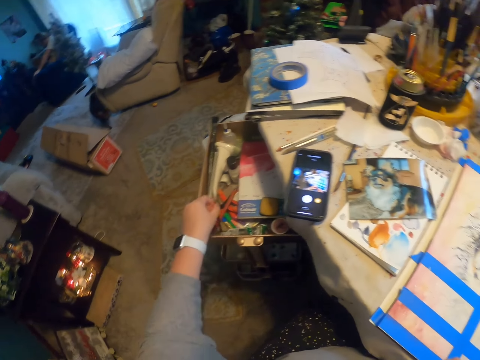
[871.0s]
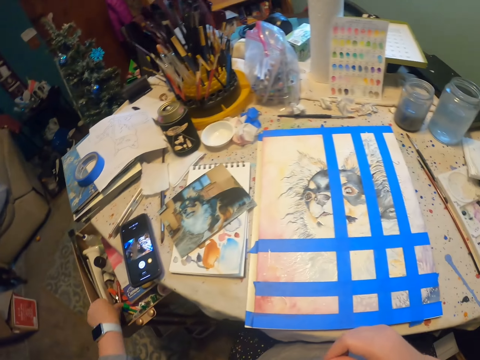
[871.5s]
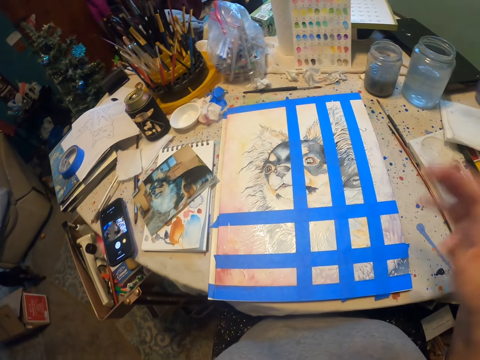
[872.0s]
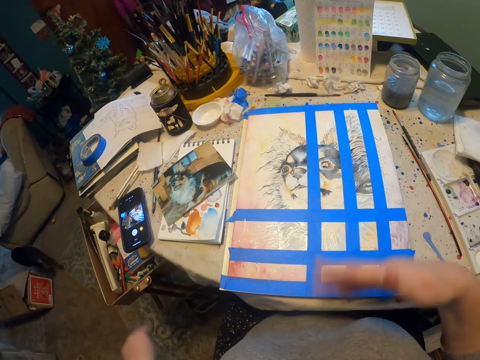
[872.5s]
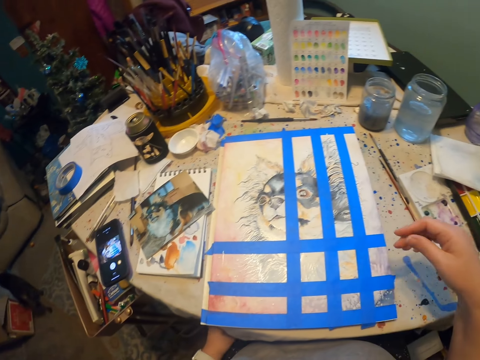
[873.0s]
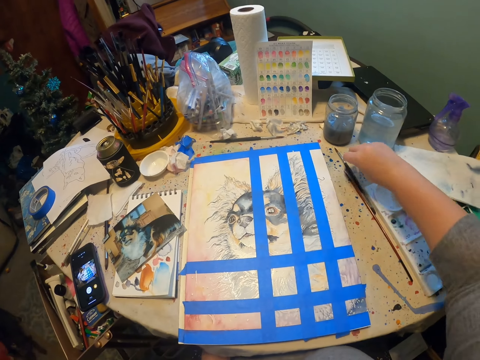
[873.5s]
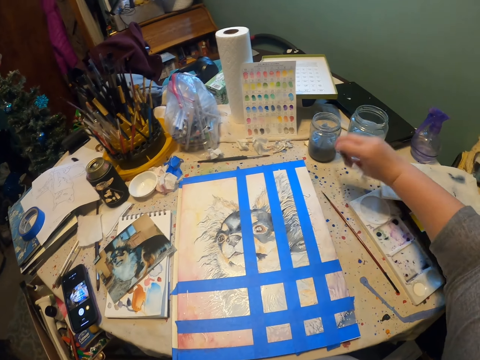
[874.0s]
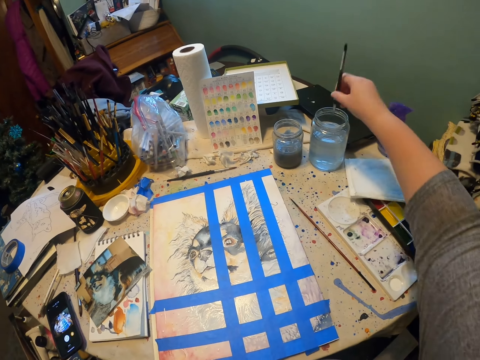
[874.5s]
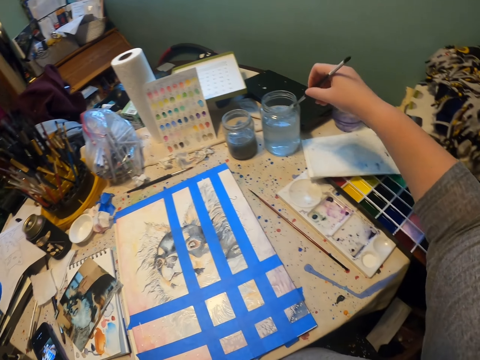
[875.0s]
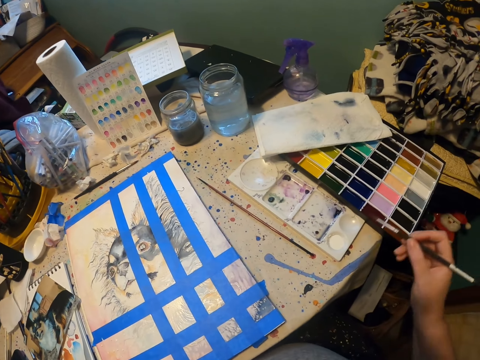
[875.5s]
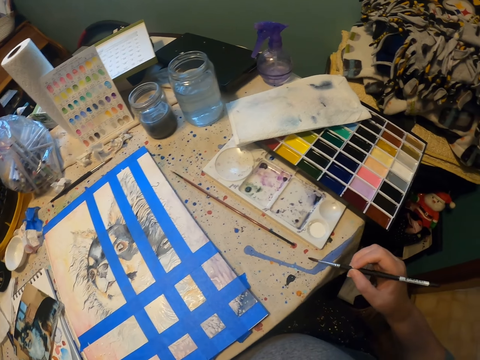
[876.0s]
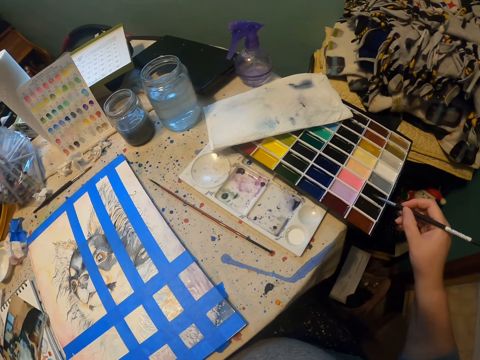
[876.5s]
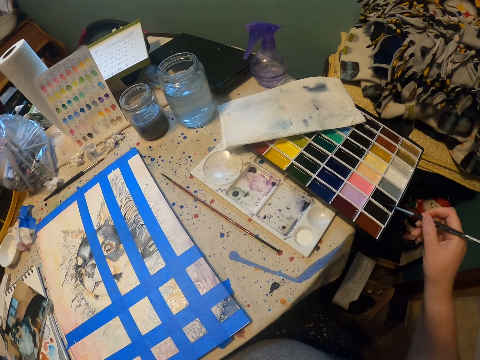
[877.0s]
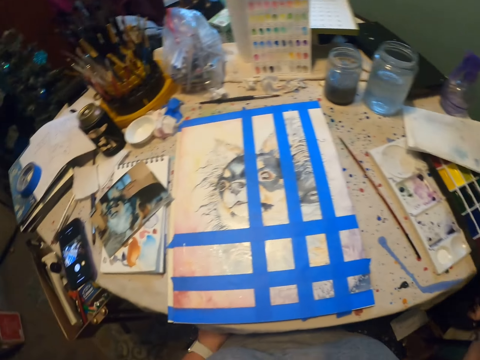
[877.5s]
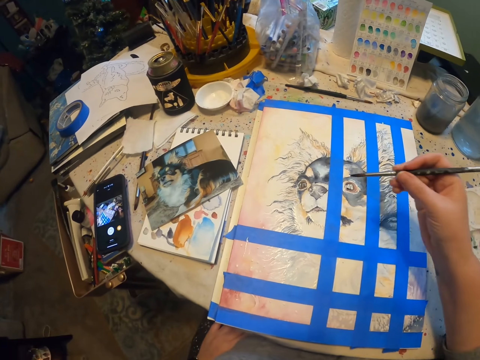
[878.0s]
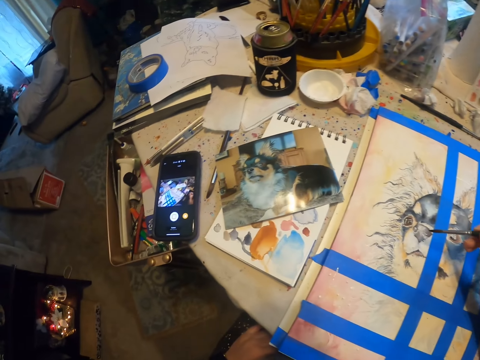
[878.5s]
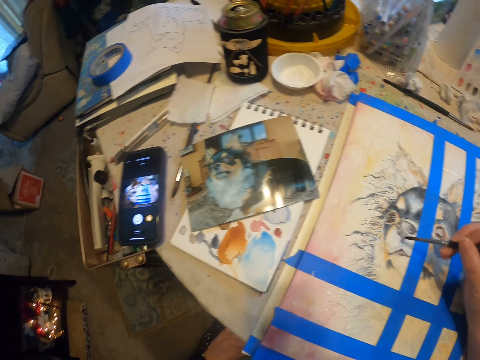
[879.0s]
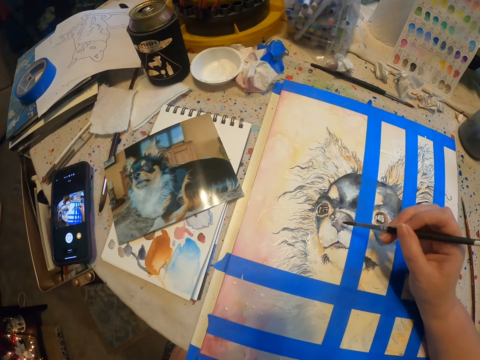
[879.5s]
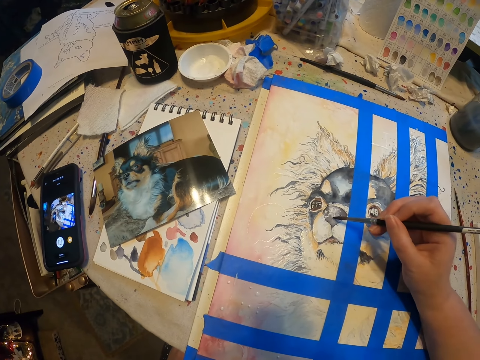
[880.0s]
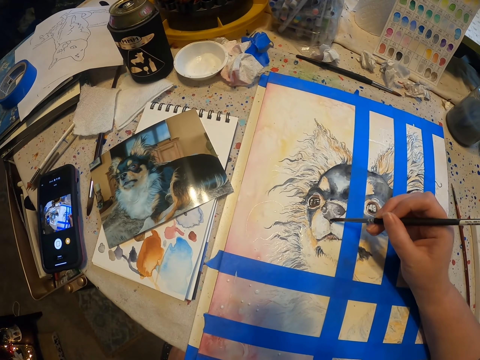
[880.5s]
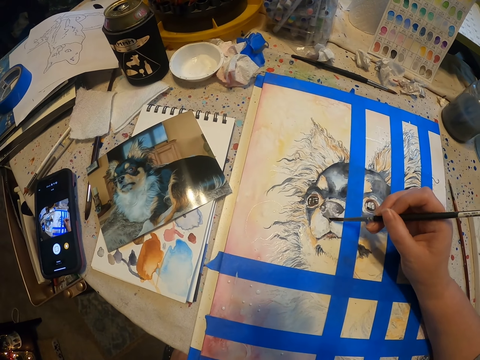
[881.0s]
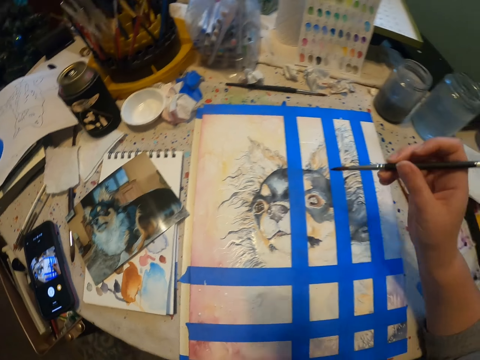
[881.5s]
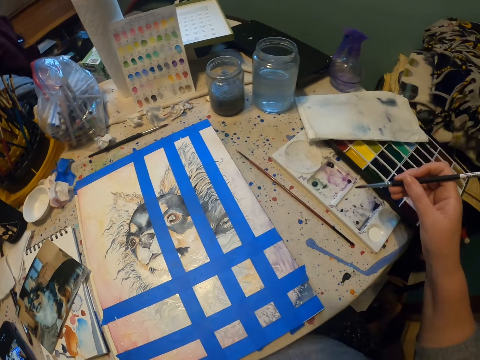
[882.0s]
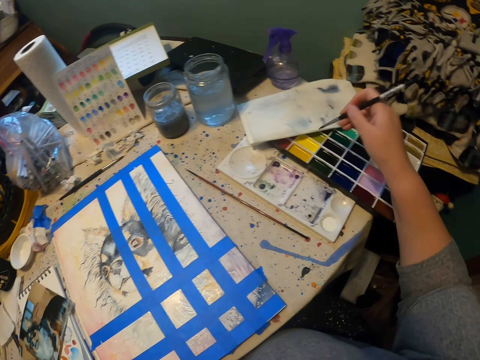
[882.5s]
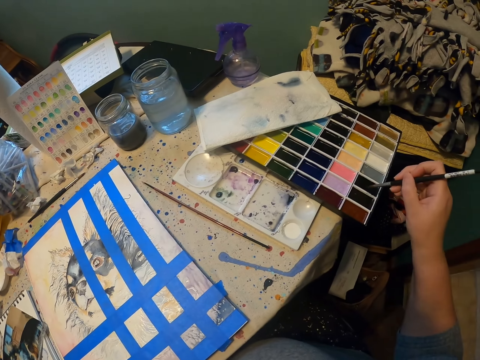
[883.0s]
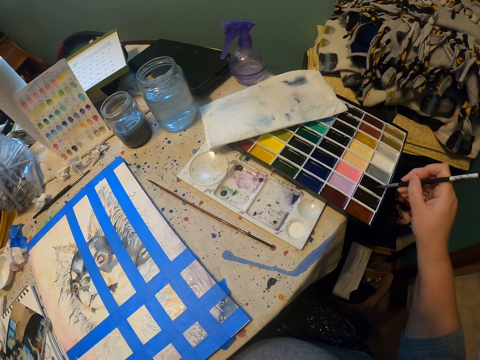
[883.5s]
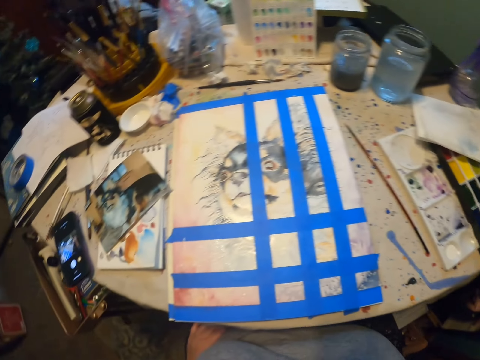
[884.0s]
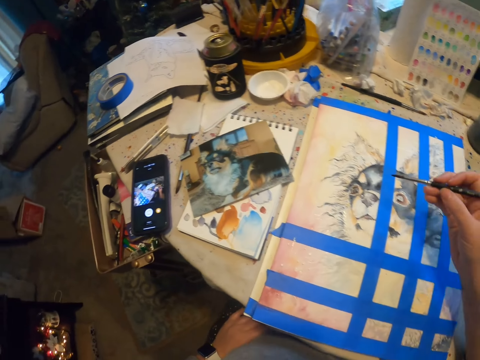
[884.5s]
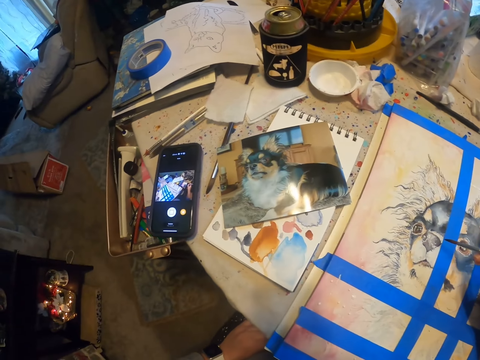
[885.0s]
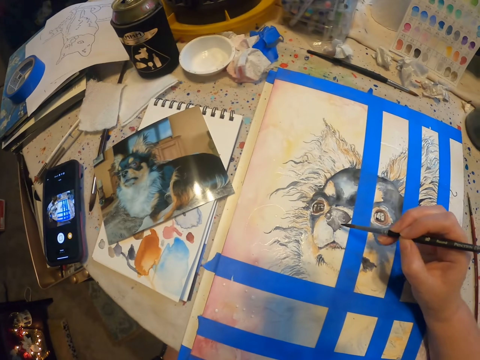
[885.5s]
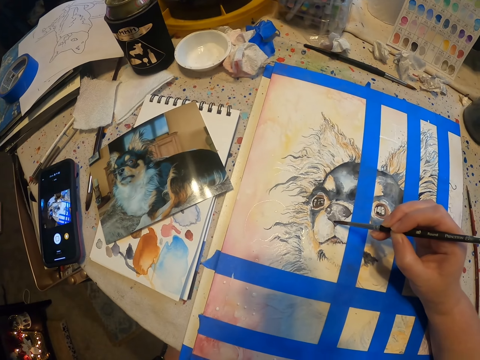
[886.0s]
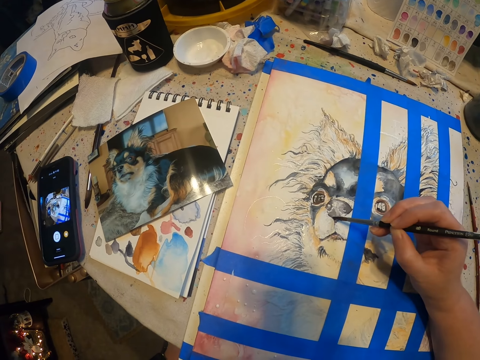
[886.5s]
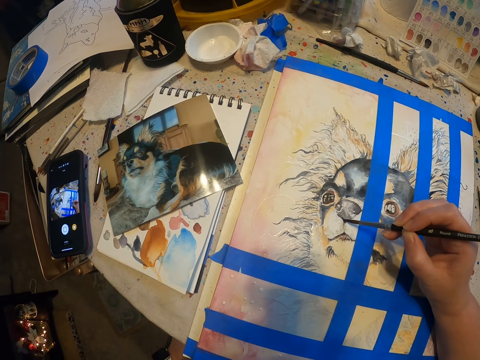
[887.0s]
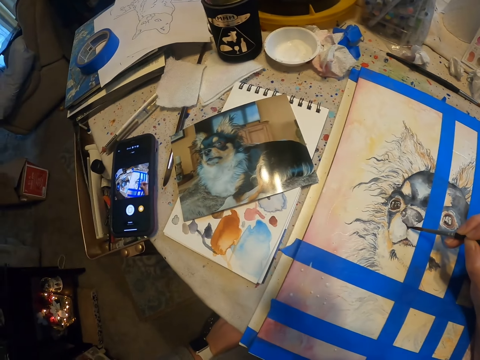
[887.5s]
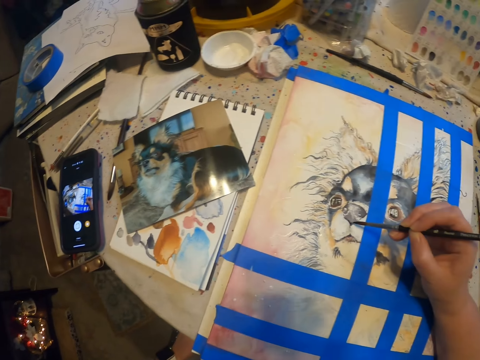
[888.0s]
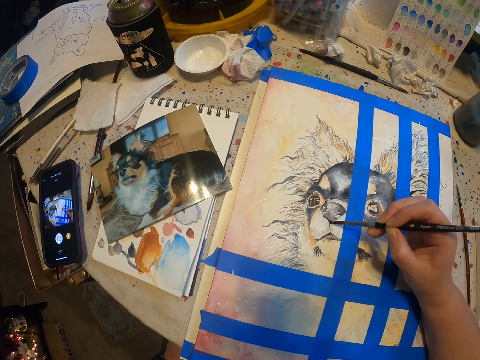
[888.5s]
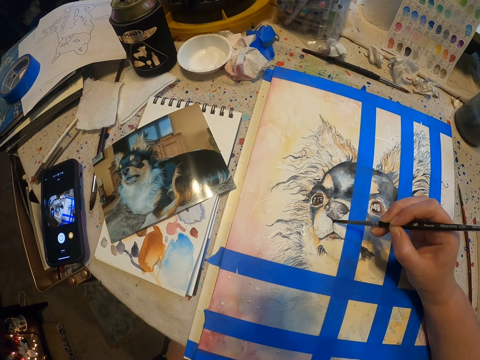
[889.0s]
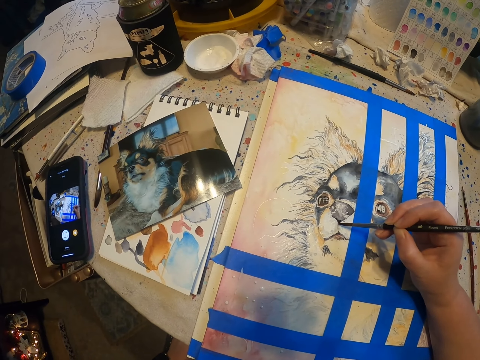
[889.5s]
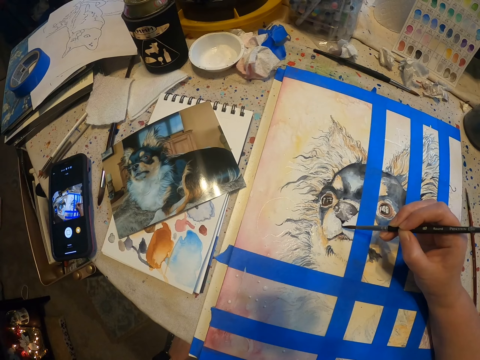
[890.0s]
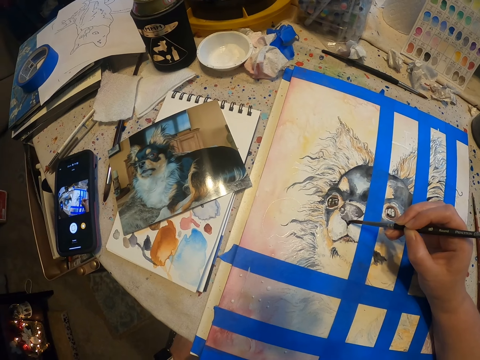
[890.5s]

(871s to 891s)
The camera wearer picks something. They pick a drawing brush, dip the drawing brush in a thinner or water, and dip the drawing brush in colors. They draw on a drawing material. They rub the drawing brush. They dip the drawing brush in the colors. They paint art. They rub the drawing brush again.

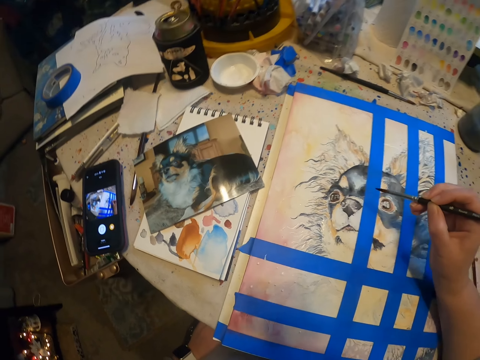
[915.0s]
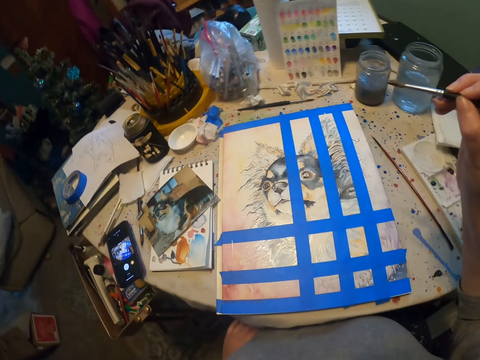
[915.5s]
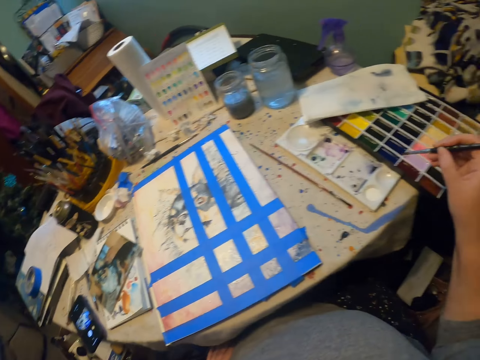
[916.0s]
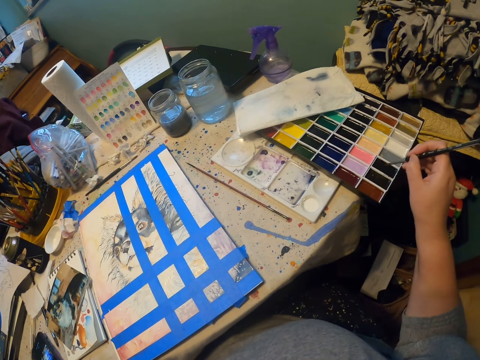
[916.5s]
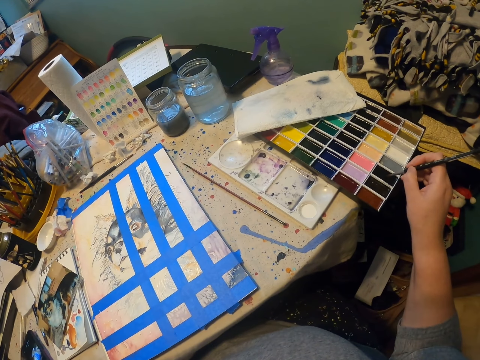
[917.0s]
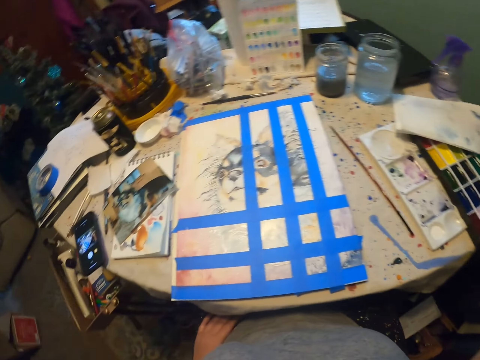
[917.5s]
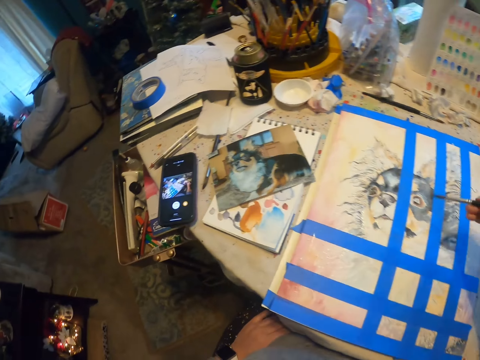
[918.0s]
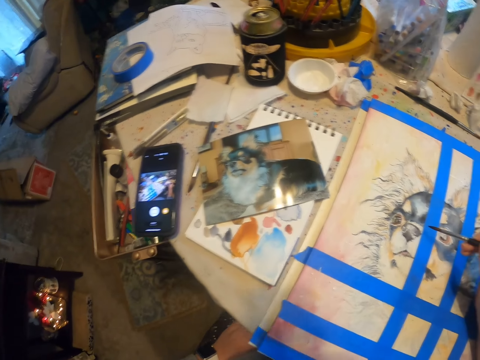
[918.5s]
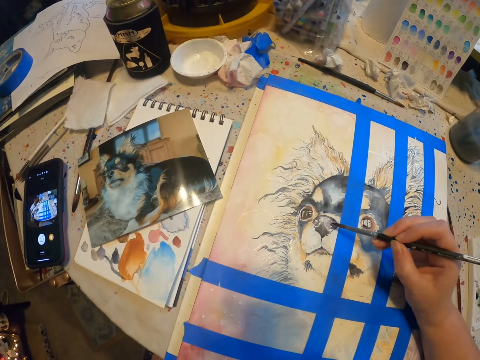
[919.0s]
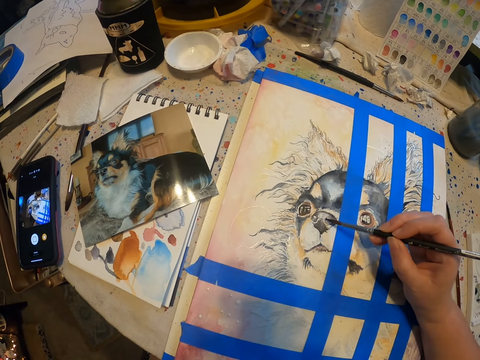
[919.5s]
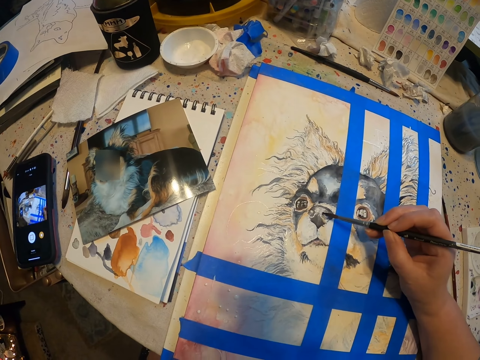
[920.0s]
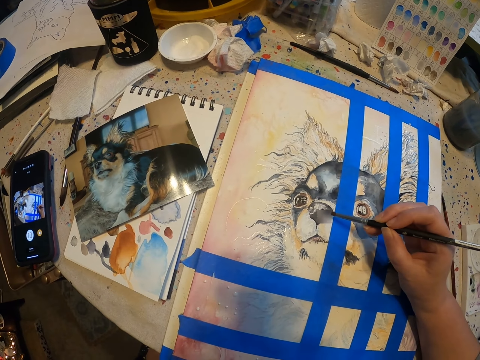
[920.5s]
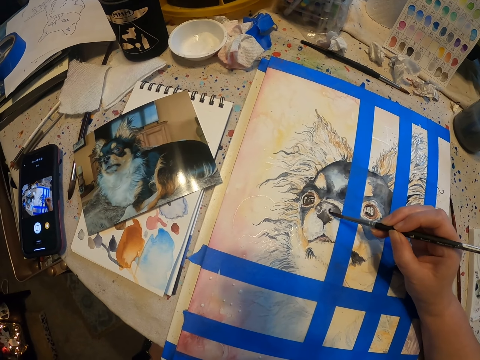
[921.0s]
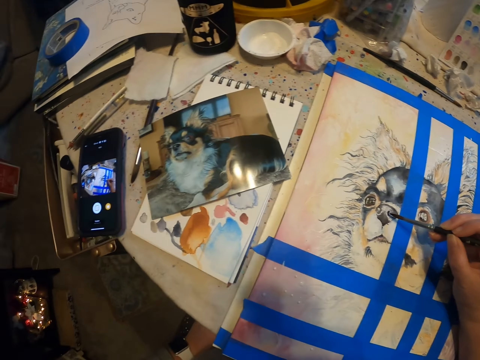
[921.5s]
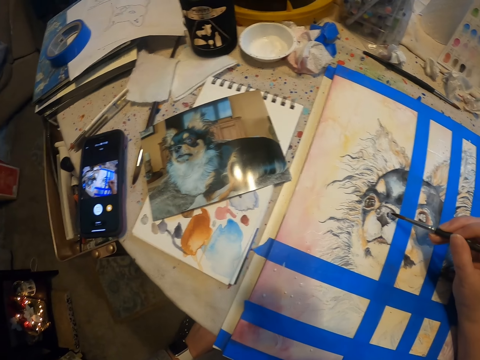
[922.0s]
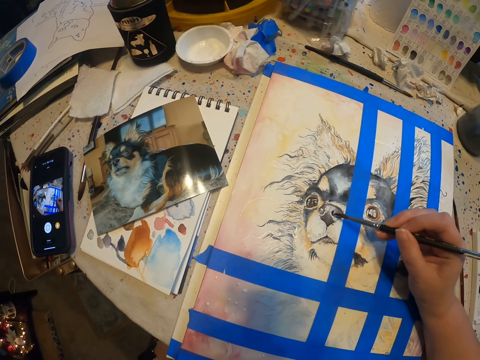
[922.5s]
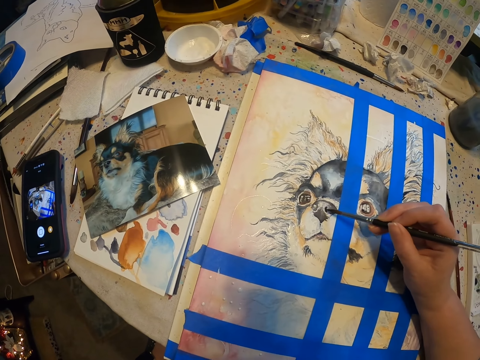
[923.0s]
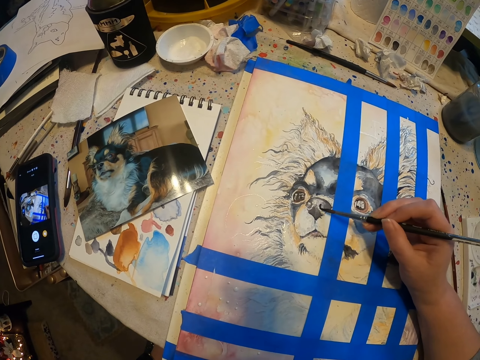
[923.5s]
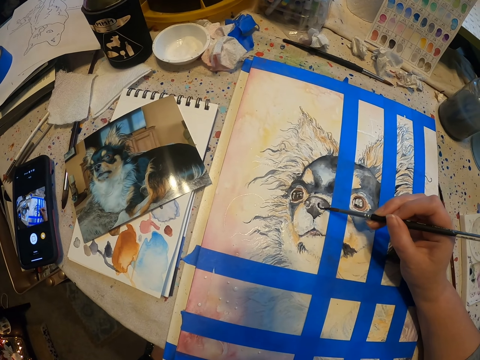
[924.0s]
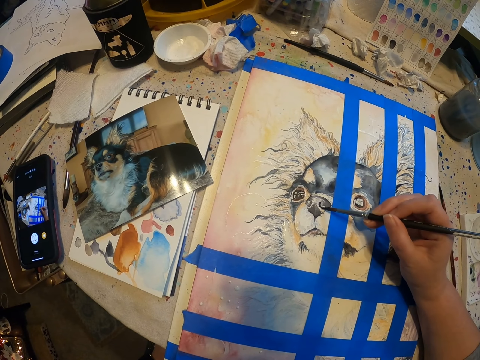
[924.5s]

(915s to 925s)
The camera wearer dips the drawing brush in colors and draws on a drawing material.
